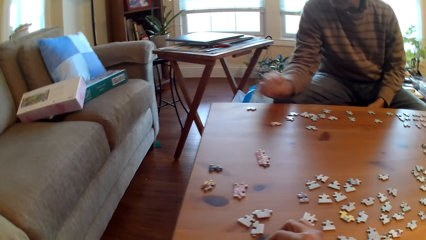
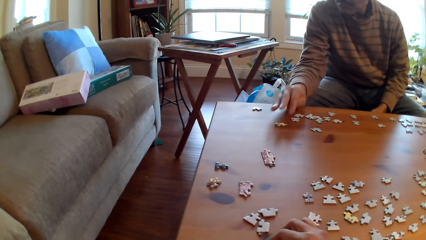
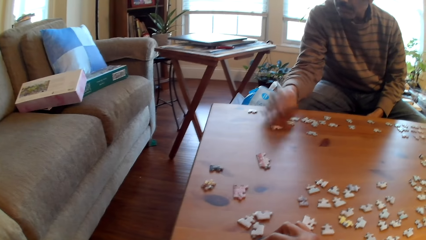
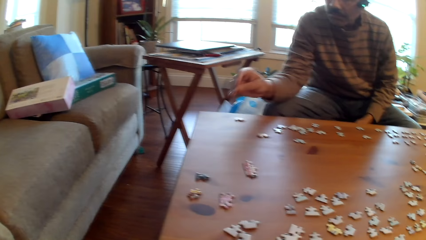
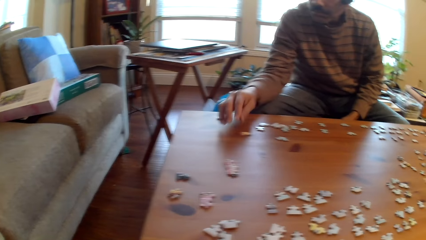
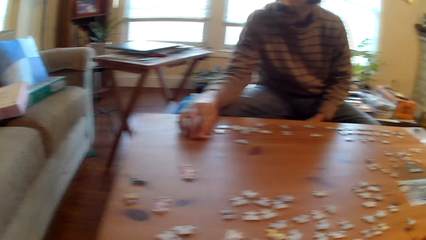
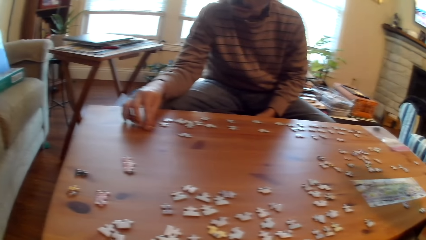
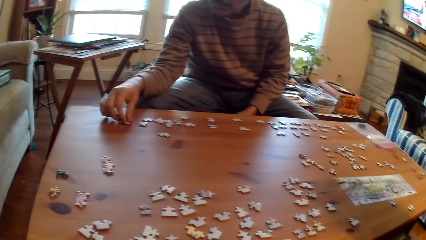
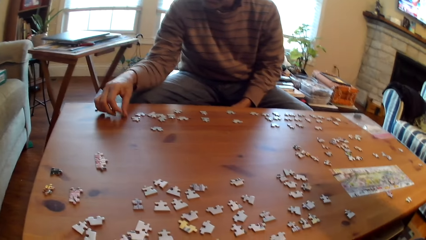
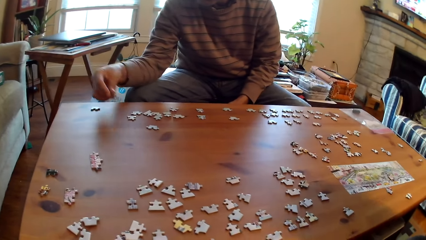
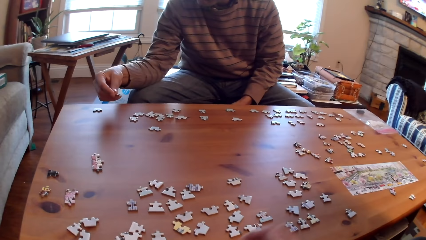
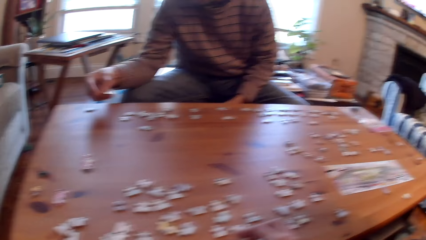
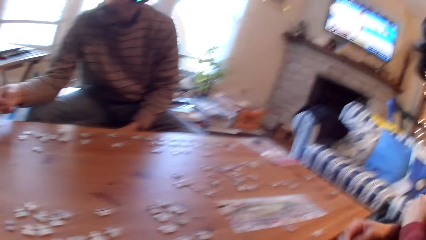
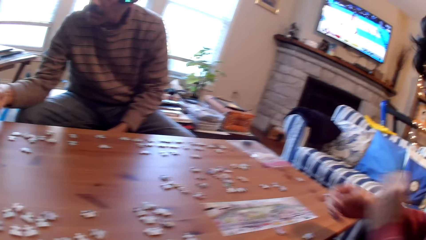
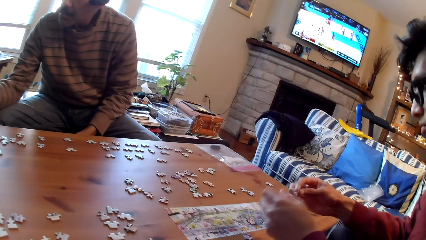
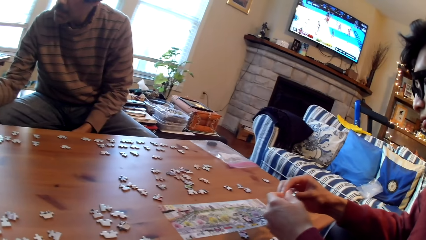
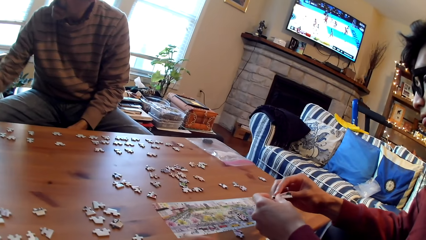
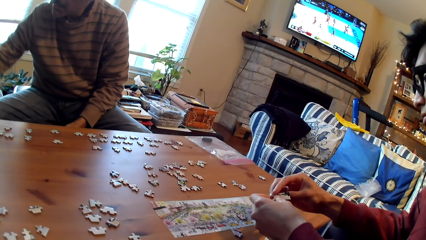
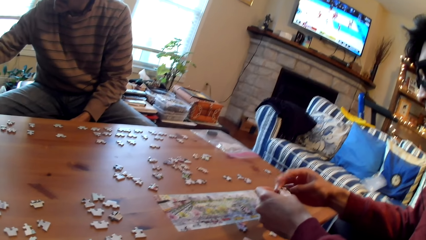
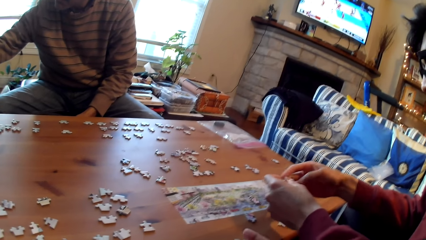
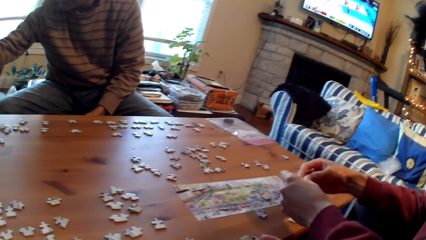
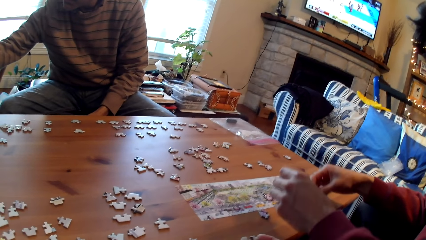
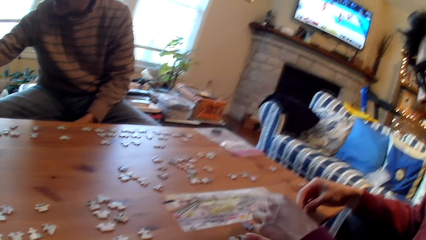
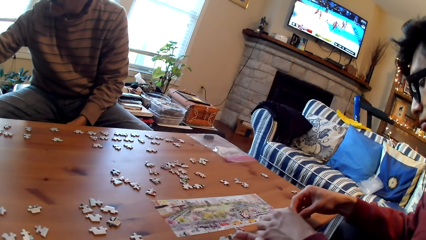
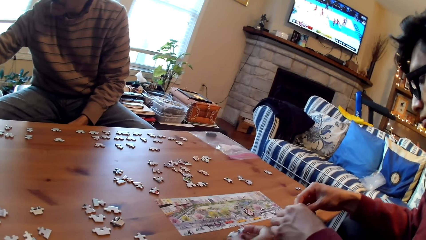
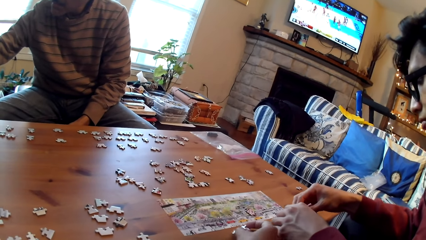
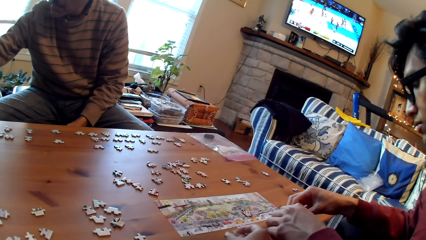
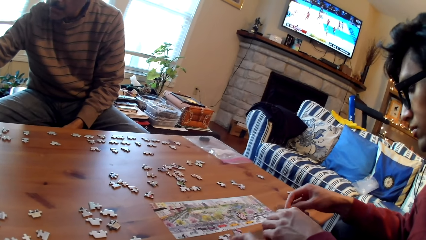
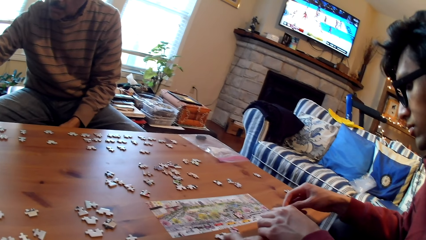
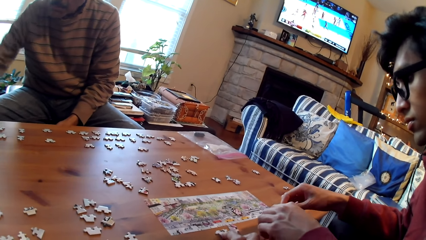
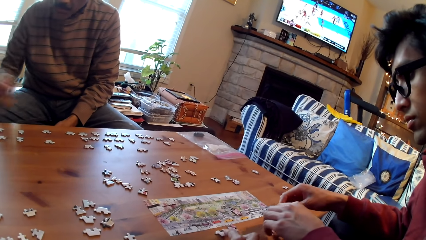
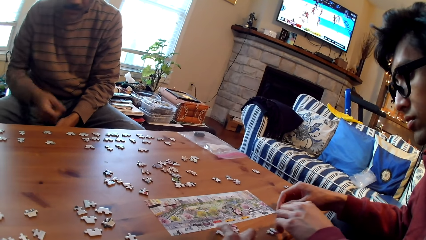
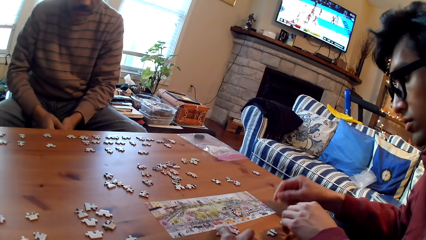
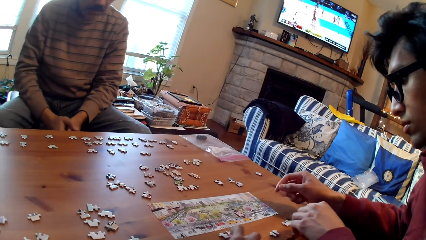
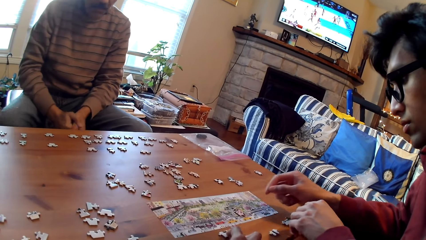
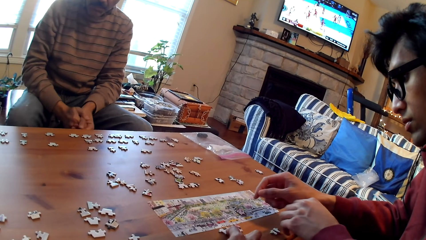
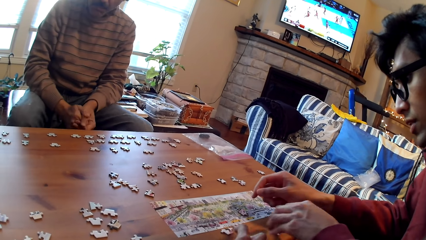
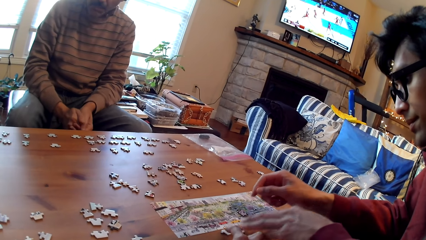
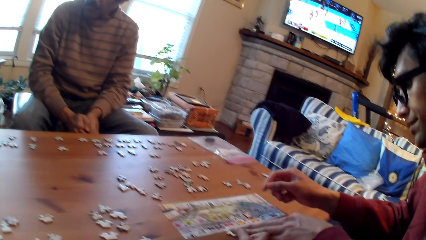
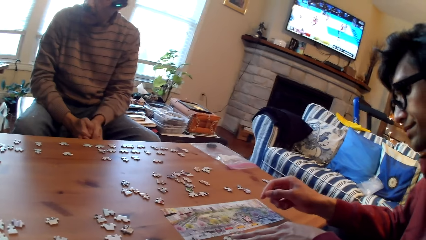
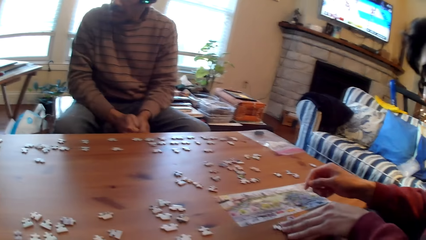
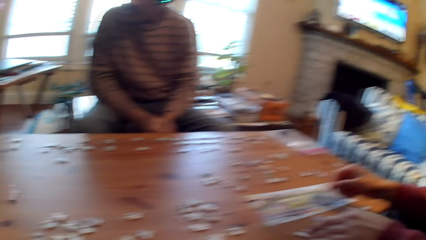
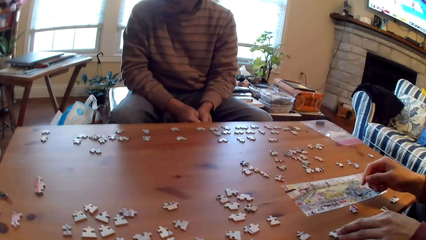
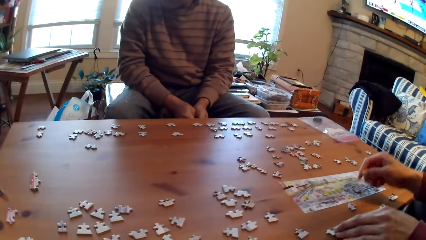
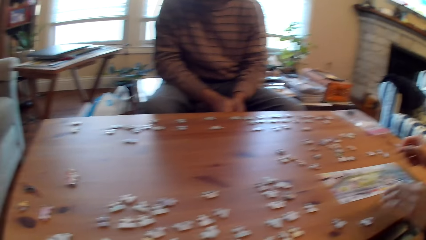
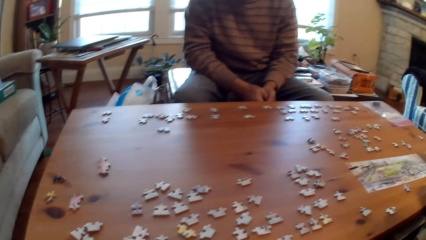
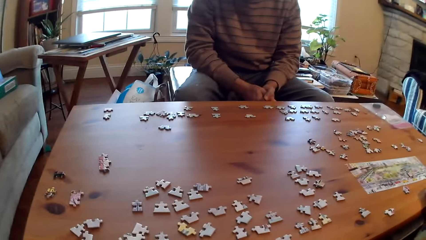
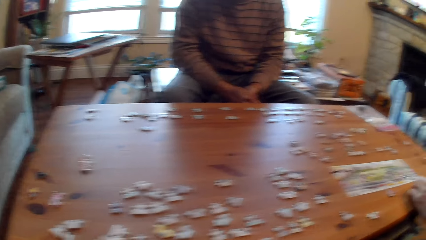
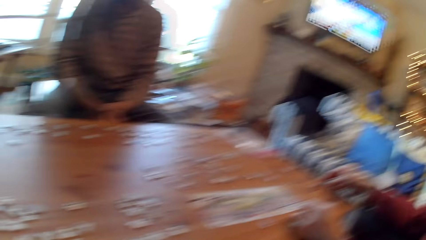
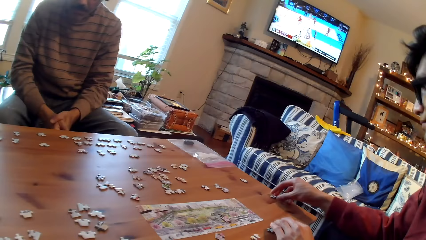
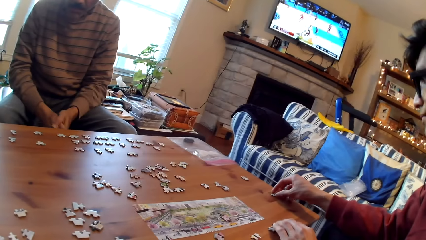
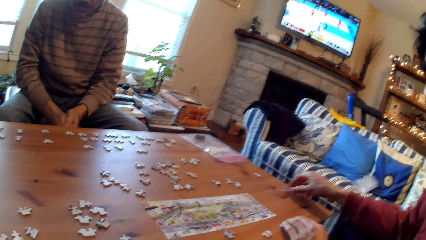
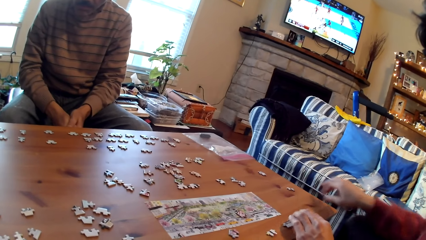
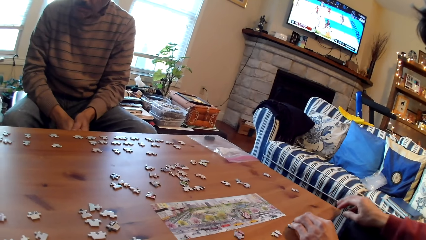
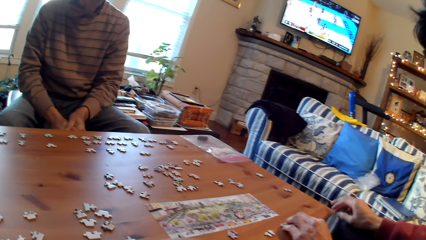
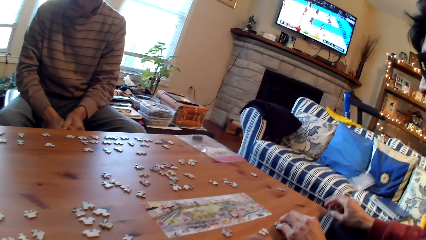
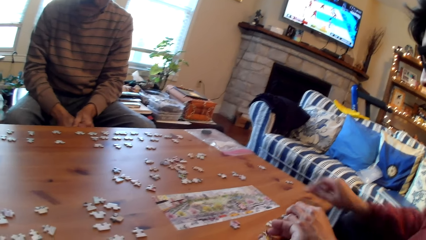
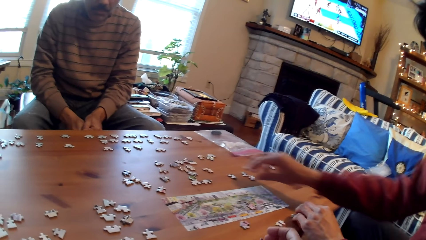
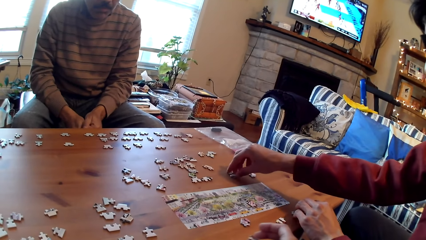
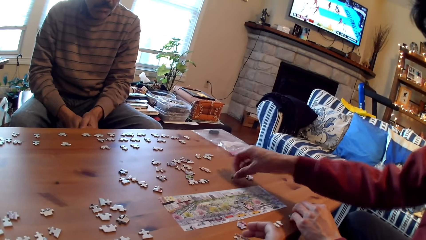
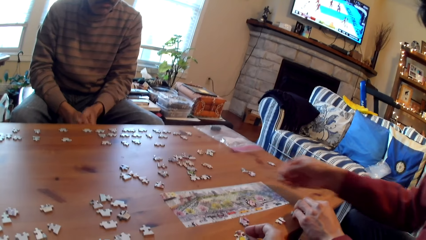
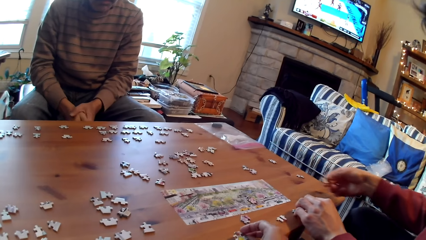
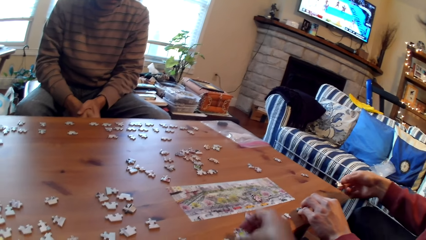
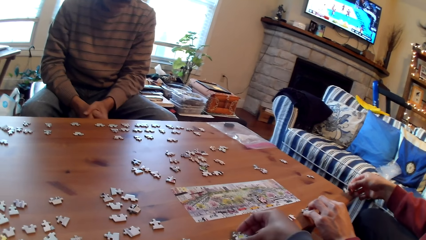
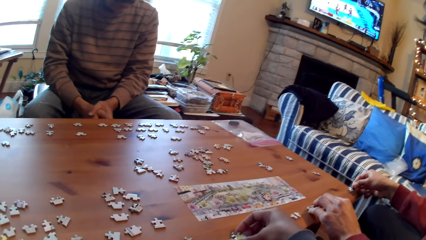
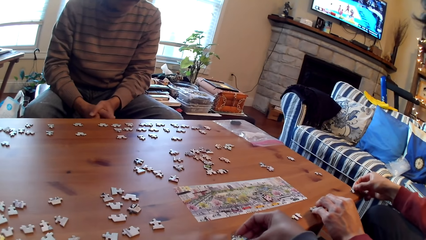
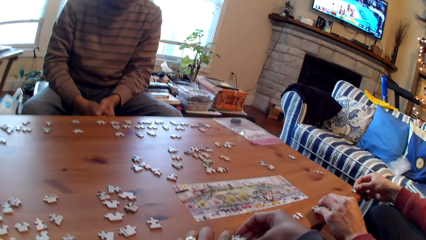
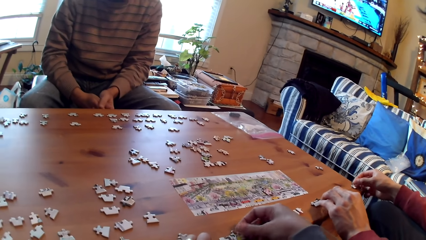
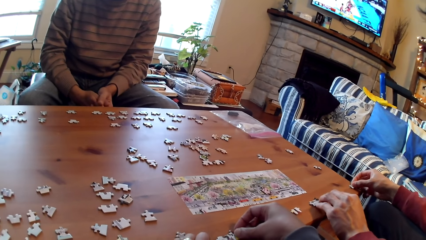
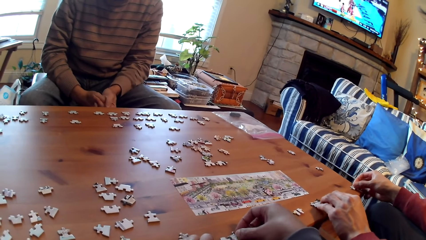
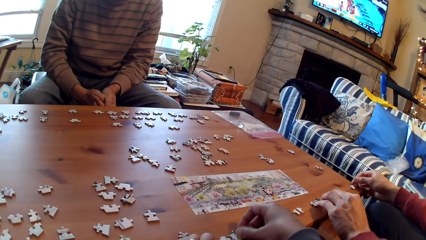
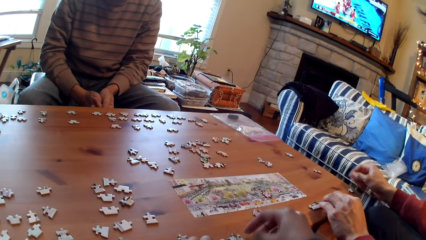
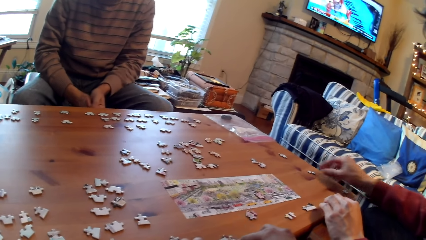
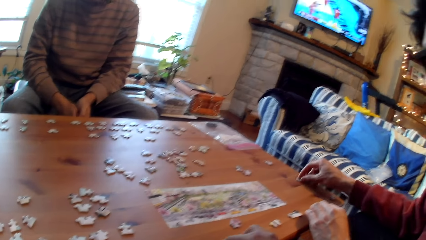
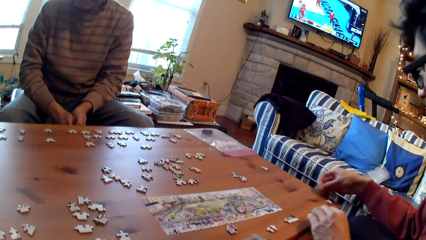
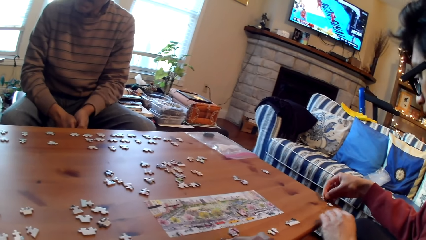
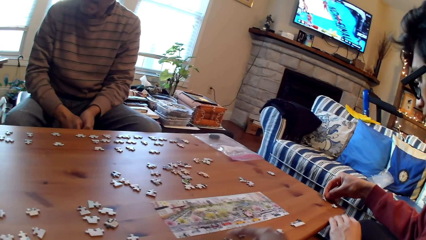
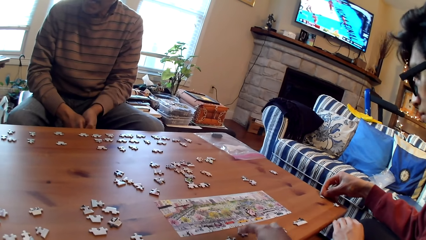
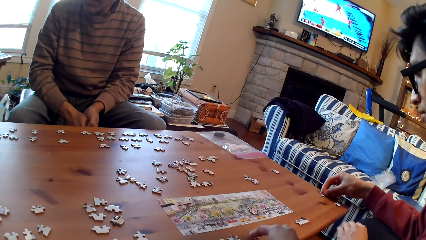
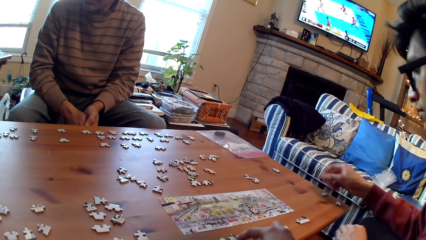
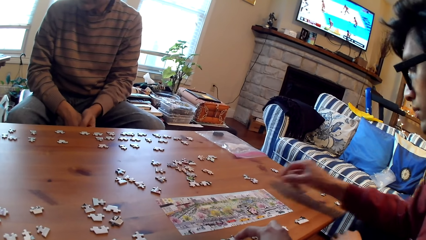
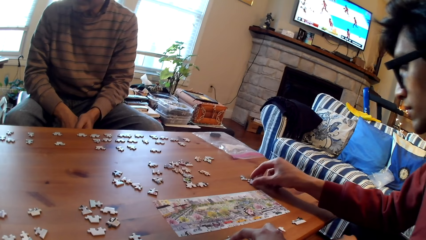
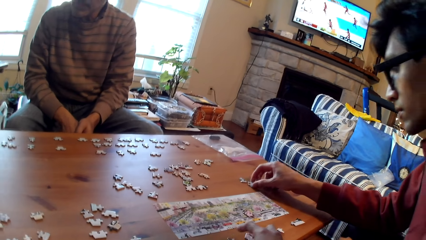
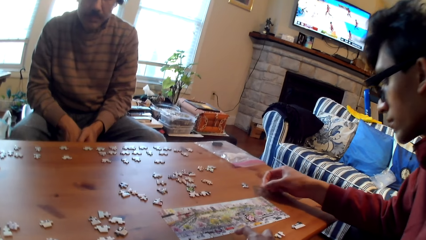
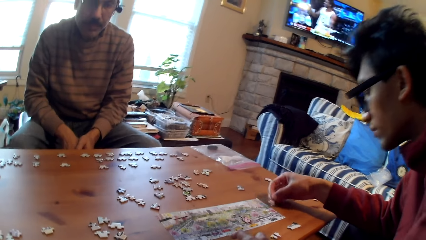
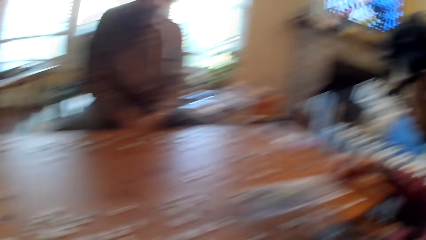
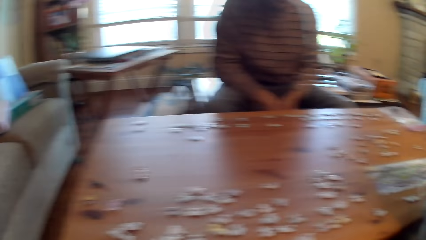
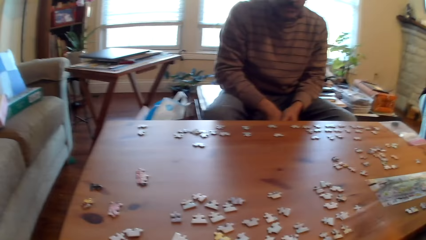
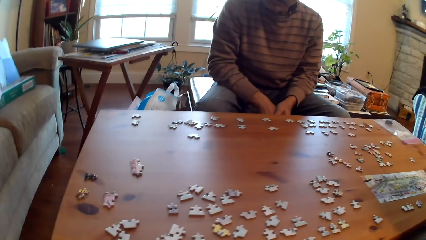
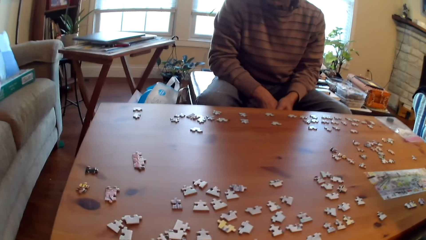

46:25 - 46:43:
The person stares at the puzzle piece in his hands. The camera wearer moves the puzzle pieces on the table. The person picks up a card, moves the puzzle pieces on the table, and places down the card. The camera wearer holds a card with his hand. The person arranges the card on the table. The camera wearer moves the puzzle pieces on the table.
